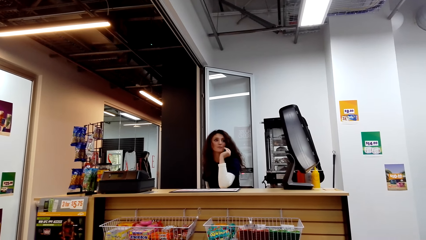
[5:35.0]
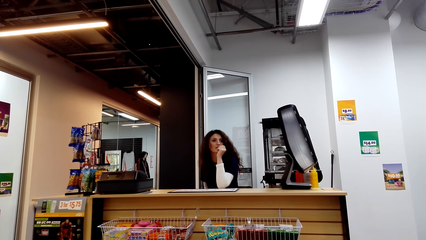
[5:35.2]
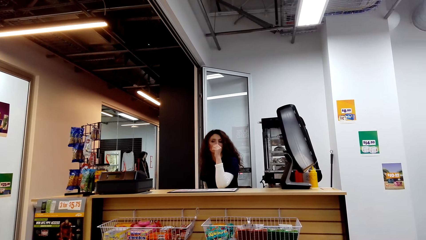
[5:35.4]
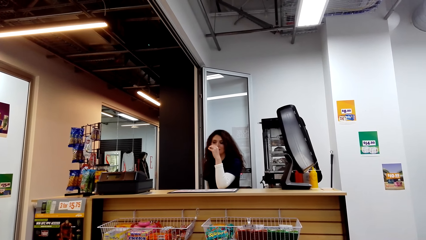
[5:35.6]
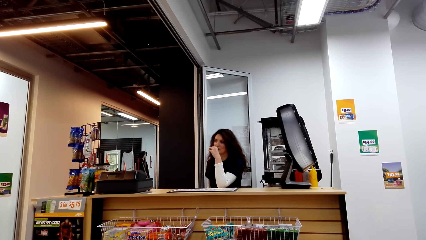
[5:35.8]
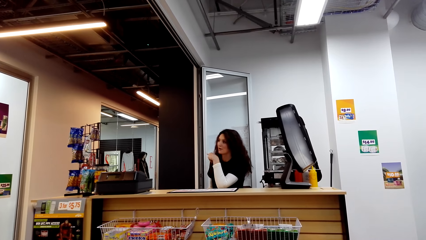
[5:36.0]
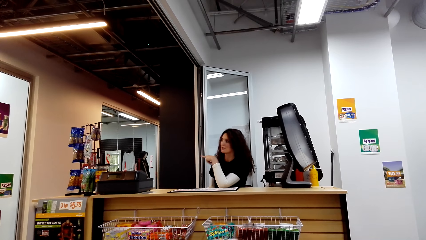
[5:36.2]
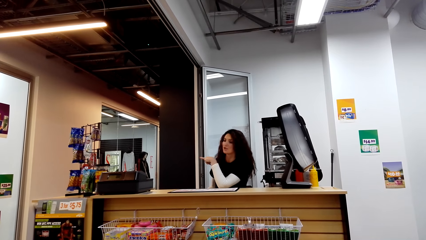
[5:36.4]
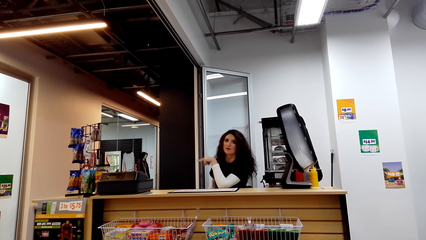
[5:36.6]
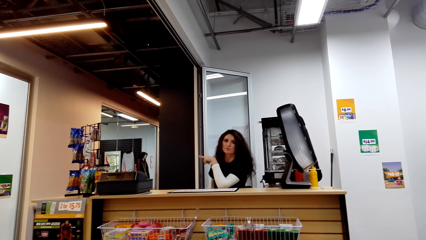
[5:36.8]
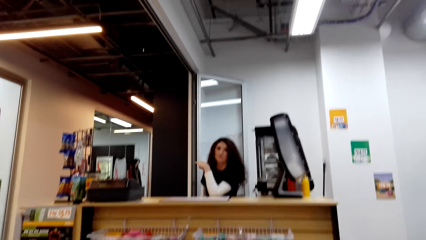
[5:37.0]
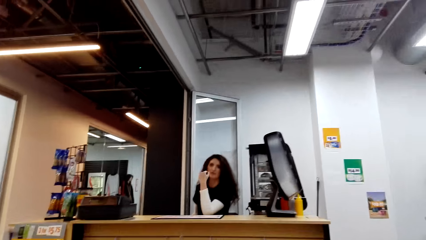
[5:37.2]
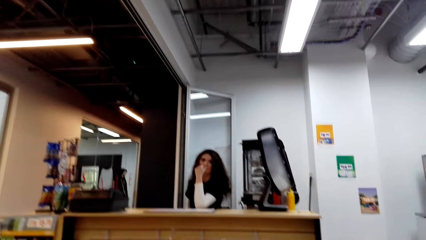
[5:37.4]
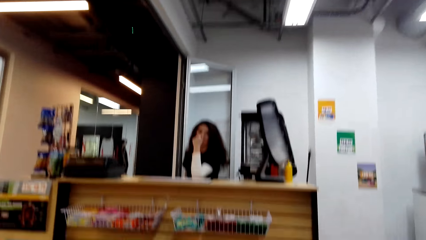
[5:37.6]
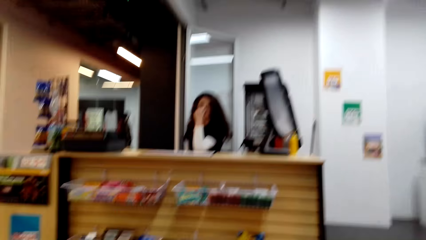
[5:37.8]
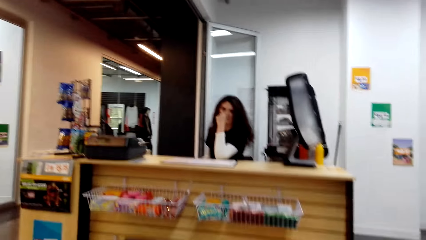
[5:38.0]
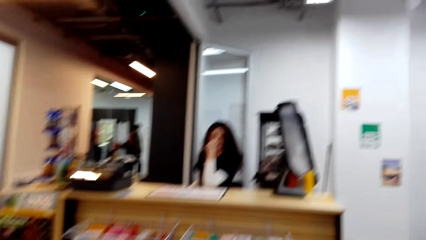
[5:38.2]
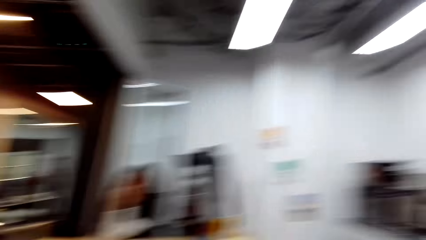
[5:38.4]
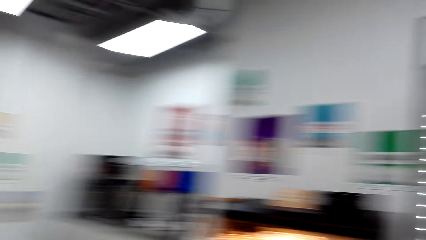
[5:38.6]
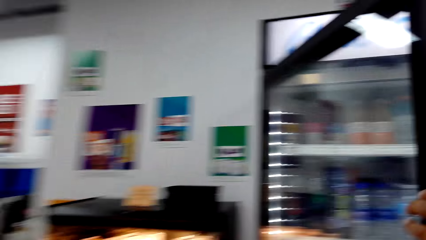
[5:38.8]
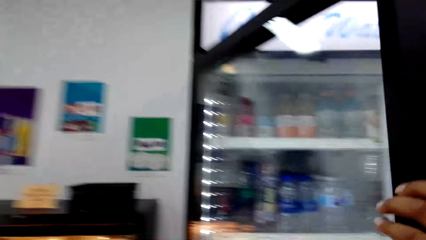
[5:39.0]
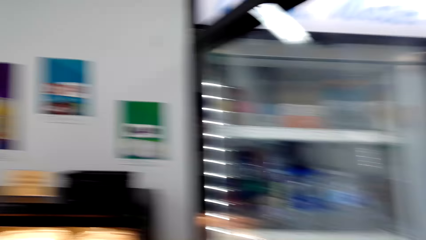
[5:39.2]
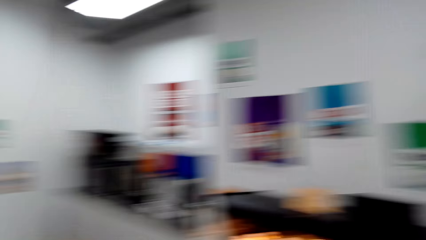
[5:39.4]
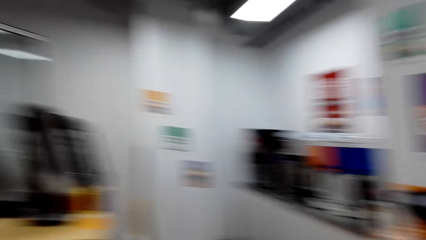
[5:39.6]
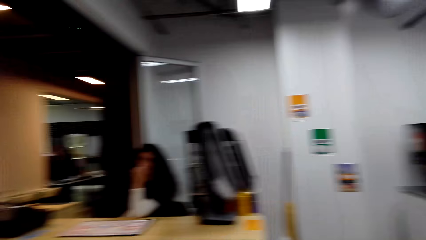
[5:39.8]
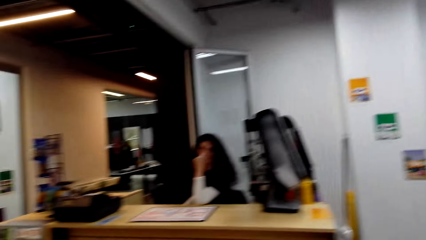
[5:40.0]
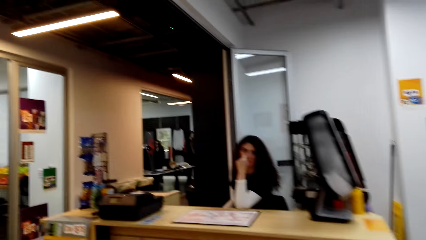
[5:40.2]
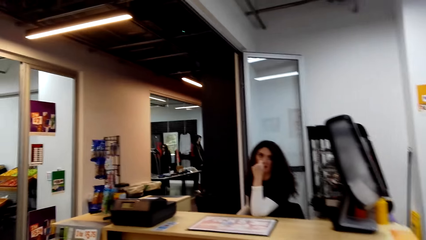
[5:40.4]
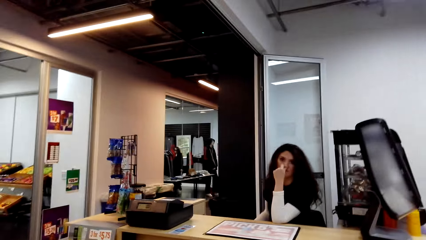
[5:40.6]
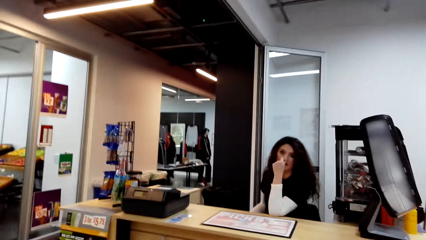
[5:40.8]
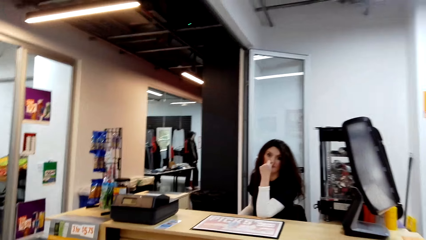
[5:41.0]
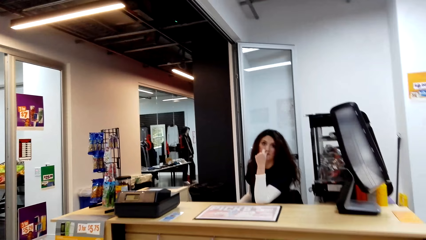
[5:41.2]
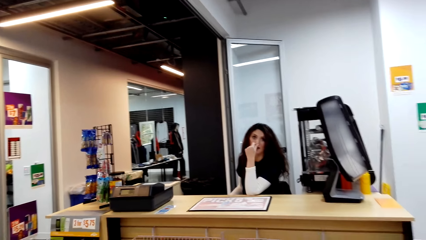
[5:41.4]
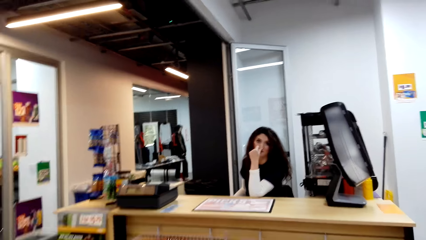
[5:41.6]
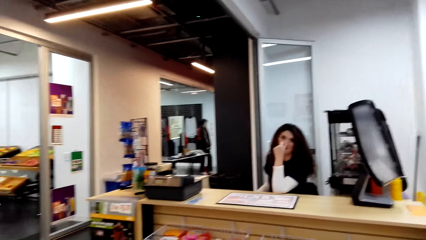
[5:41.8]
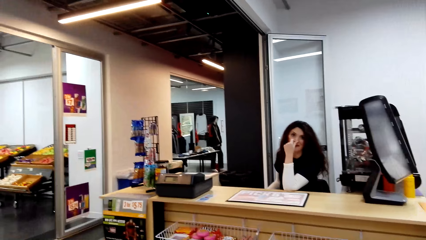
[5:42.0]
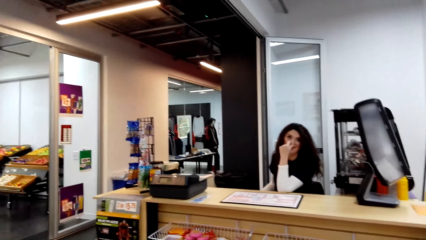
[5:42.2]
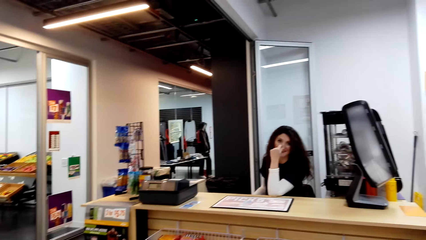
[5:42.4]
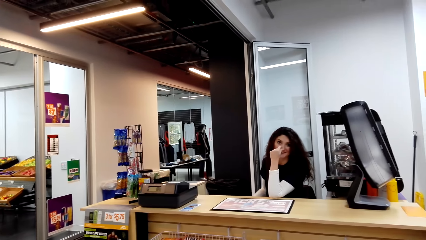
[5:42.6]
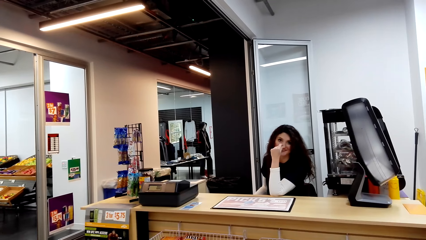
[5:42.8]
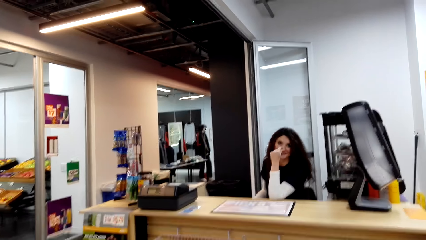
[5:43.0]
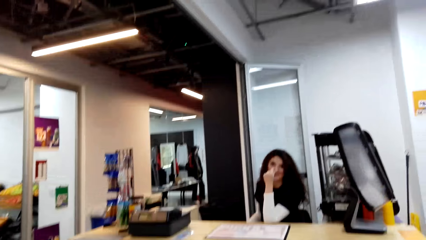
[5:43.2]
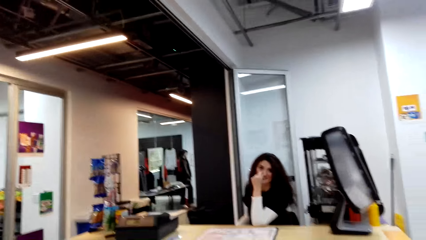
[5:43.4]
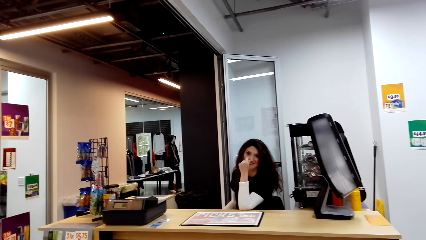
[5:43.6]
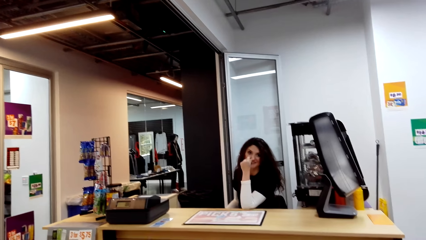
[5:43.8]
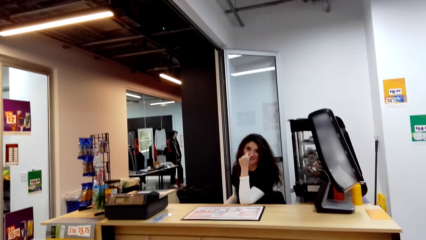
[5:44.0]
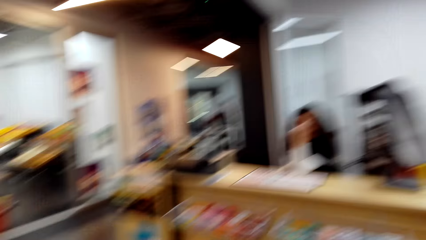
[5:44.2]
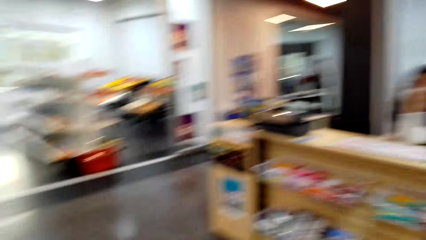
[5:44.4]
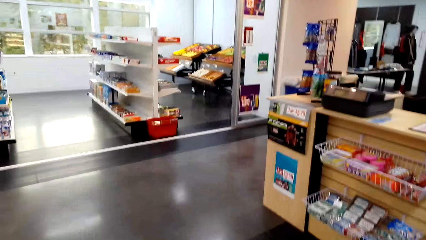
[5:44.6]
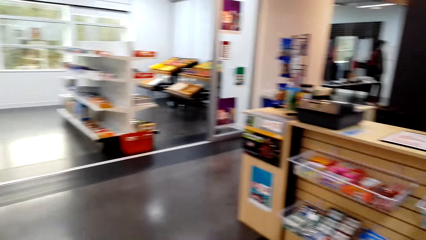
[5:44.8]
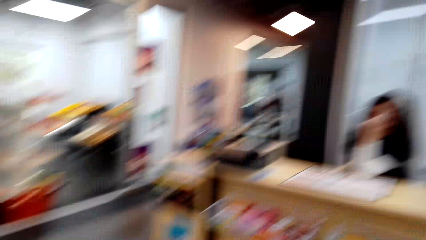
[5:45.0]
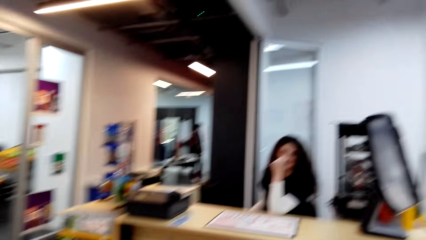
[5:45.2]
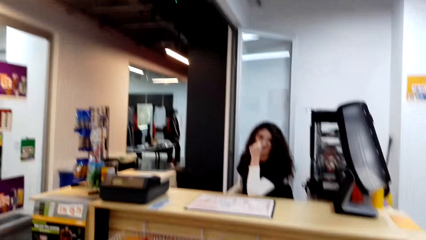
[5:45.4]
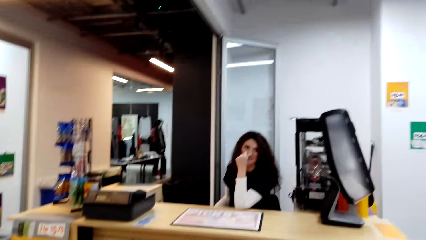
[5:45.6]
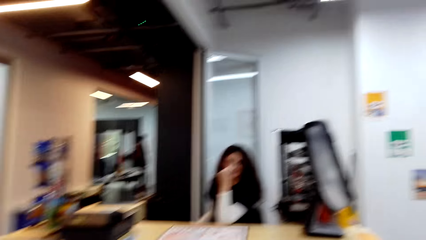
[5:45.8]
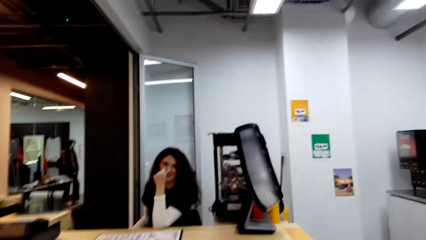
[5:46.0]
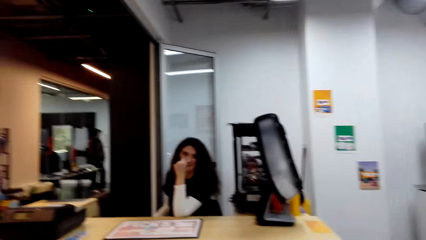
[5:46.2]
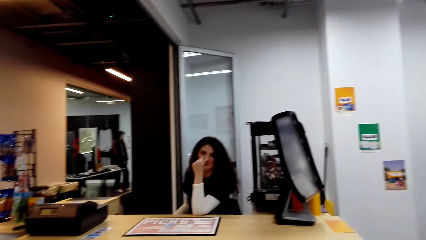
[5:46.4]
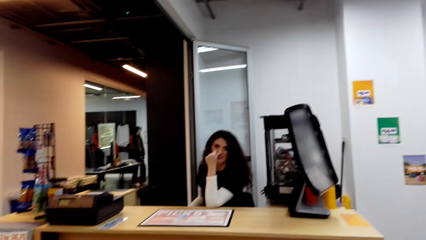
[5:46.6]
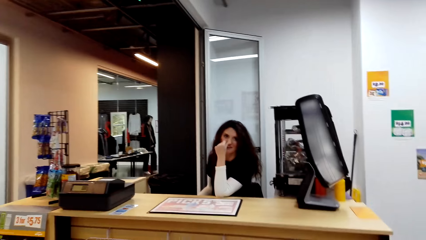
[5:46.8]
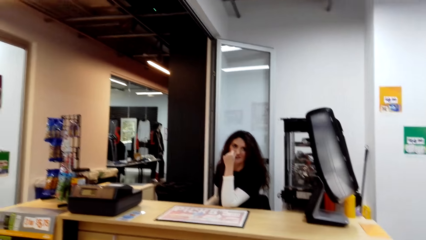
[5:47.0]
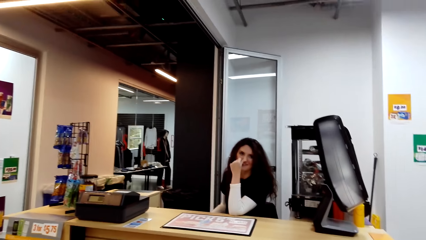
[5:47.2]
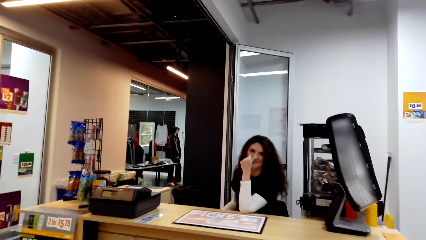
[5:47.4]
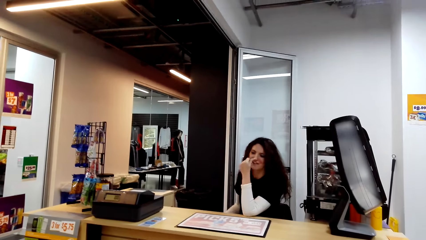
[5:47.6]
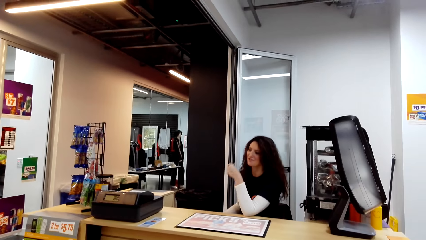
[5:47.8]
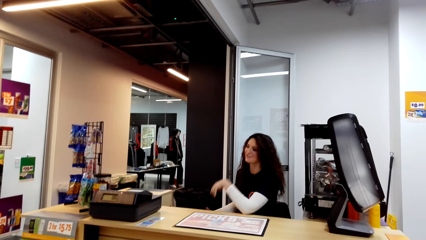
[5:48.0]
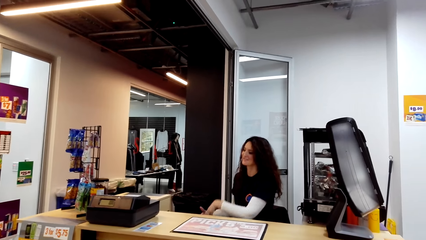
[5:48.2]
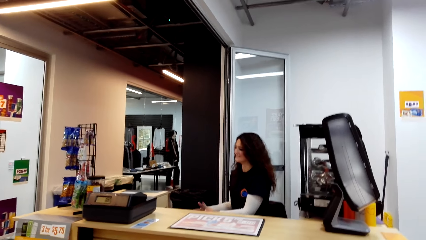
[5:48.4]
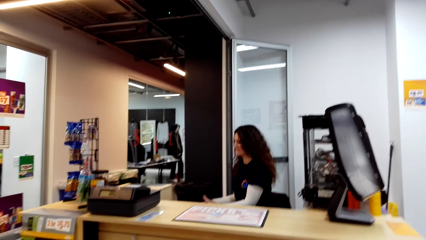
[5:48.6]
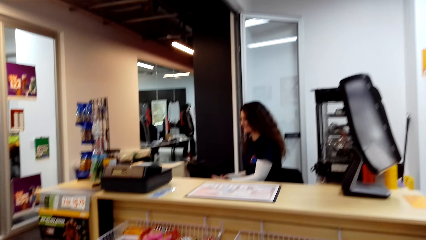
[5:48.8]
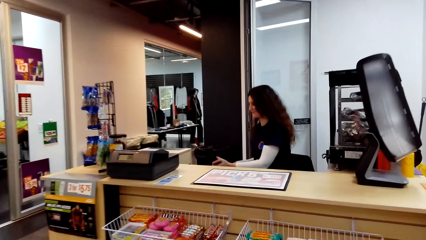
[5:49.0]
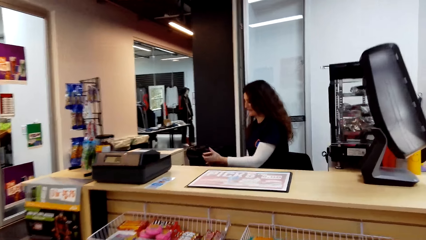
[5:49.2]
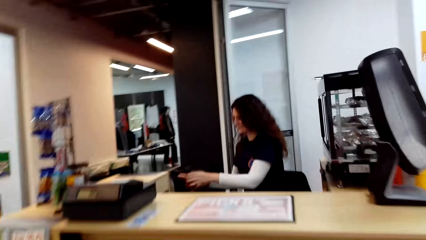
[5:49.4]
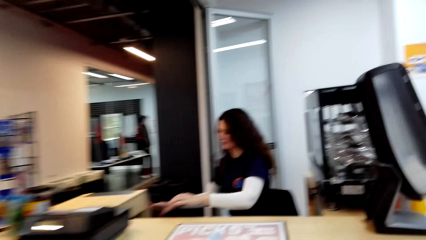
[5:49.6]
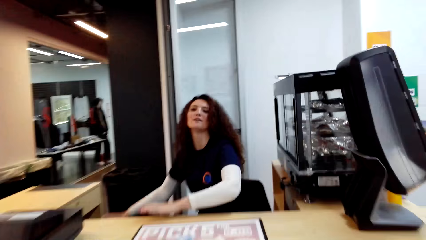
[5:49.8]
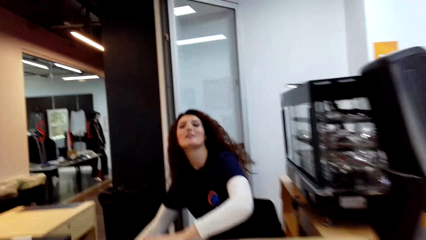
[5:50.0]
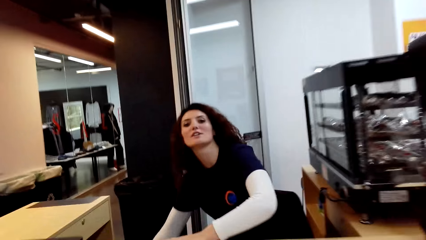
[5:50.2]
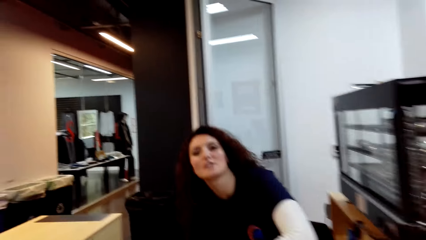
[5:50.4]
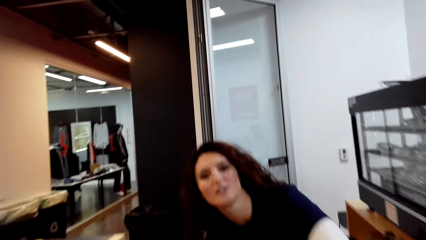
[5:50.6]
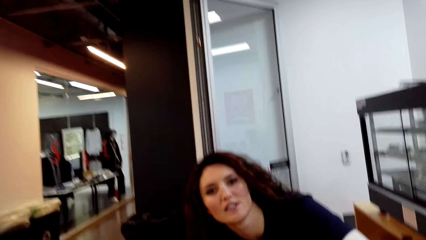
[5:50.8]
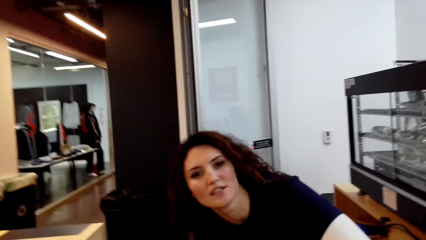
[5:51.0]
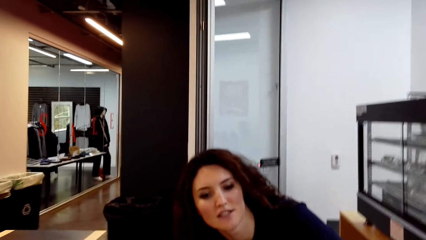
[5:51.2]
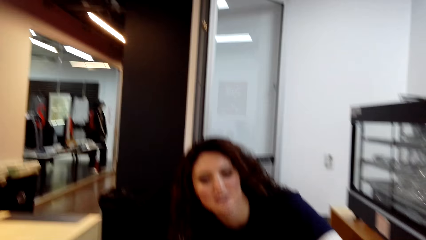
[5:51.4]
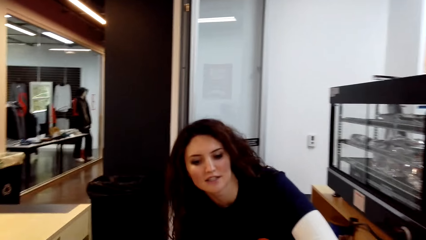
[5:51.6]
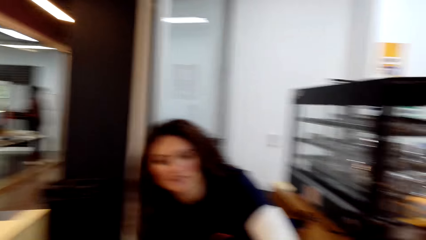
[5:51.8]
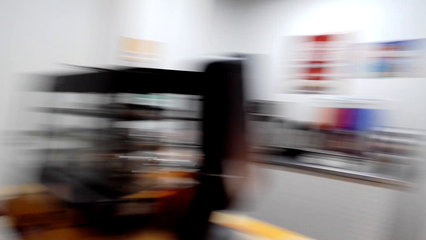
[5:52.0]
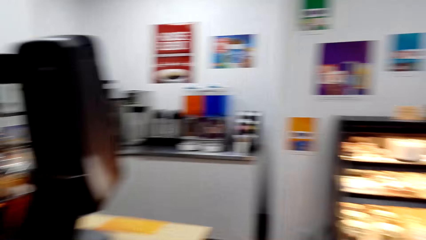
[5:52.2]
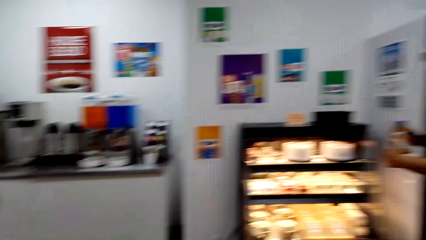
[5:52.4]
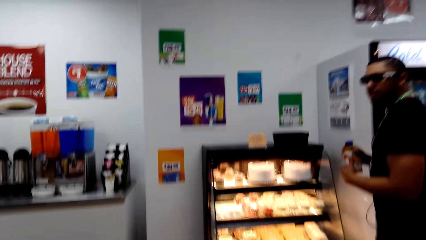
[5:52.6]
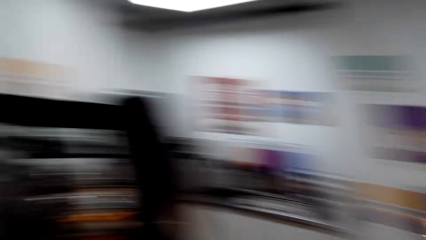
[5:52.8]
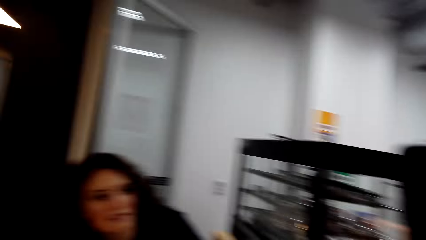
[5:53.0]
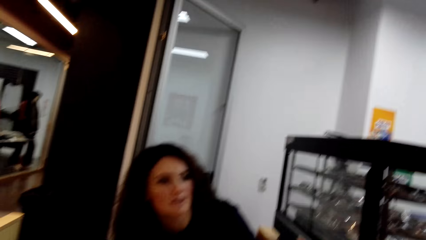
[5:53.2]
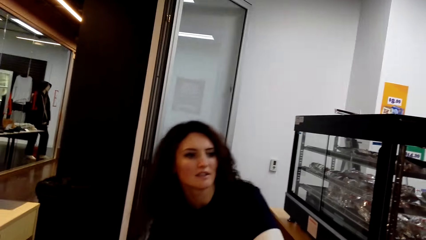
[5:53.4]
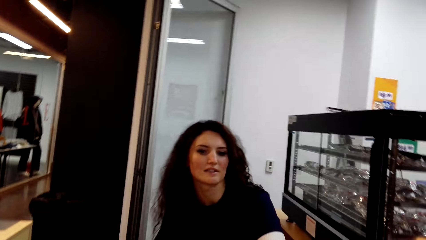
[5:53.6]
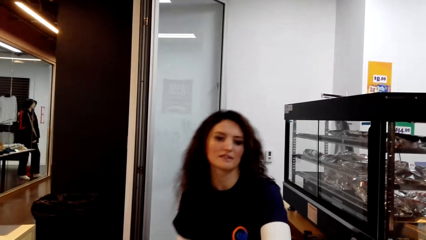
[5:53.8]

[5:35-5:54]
The camera wearer walks towards a cashier. They dialogue to the cashier.
